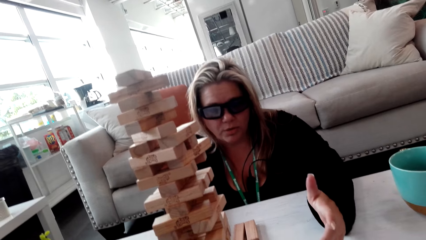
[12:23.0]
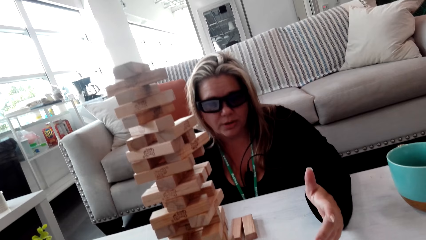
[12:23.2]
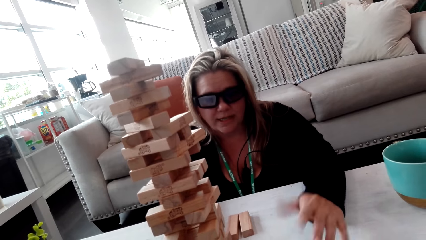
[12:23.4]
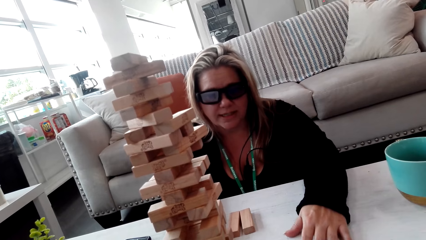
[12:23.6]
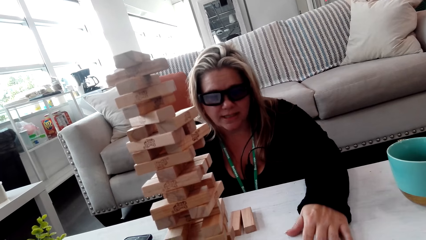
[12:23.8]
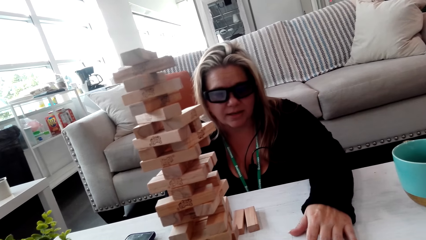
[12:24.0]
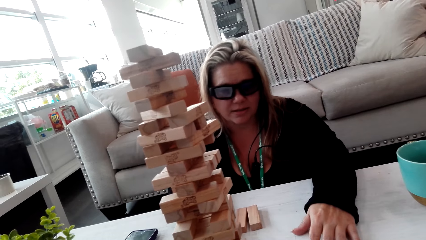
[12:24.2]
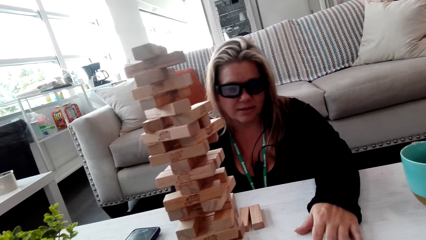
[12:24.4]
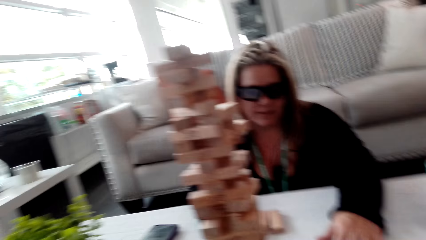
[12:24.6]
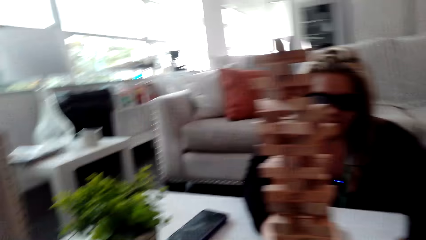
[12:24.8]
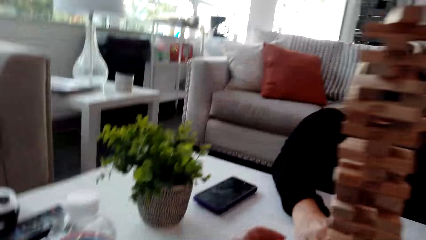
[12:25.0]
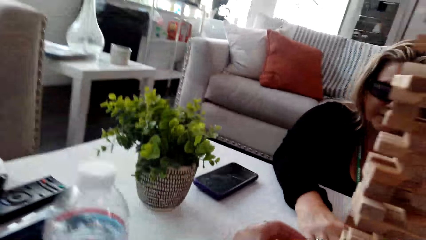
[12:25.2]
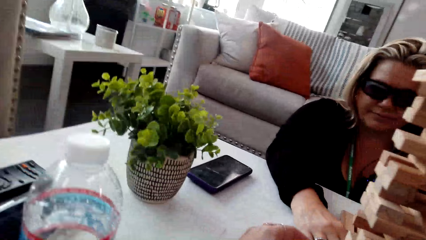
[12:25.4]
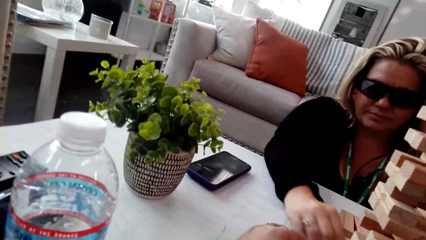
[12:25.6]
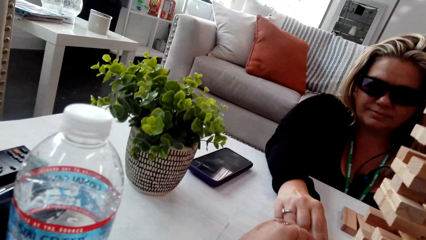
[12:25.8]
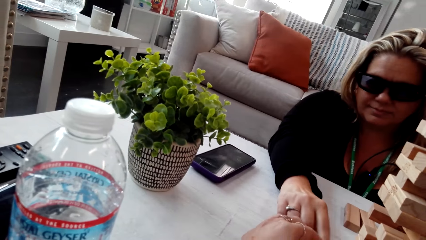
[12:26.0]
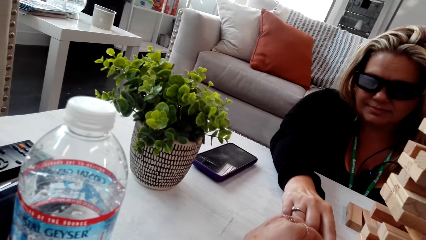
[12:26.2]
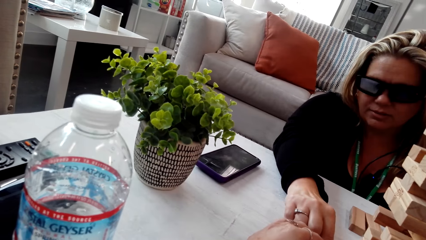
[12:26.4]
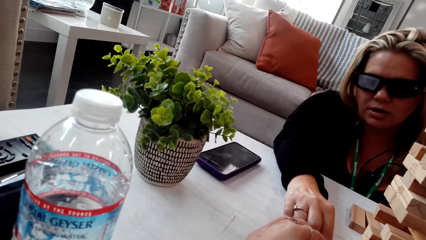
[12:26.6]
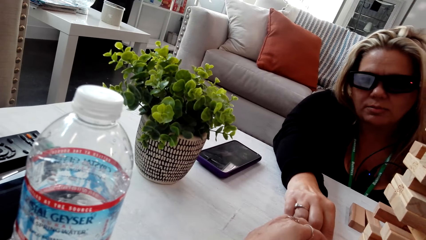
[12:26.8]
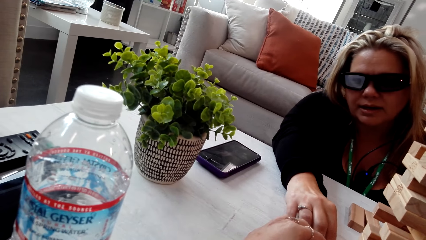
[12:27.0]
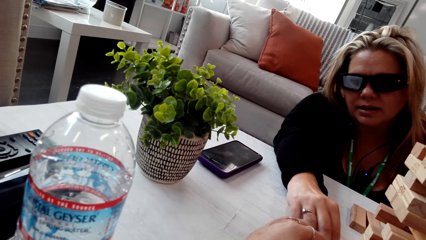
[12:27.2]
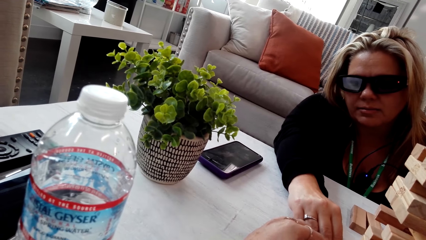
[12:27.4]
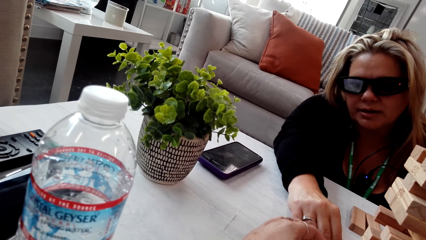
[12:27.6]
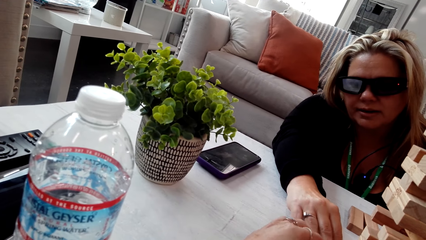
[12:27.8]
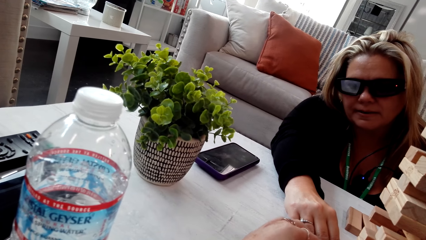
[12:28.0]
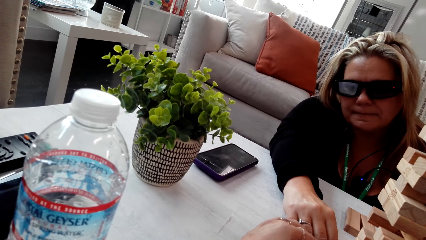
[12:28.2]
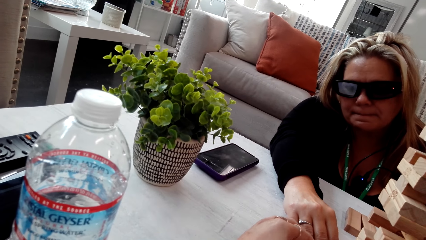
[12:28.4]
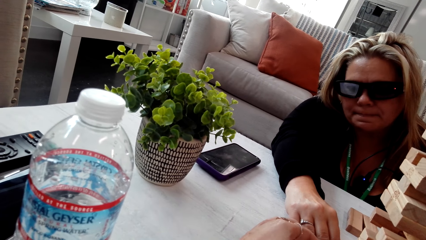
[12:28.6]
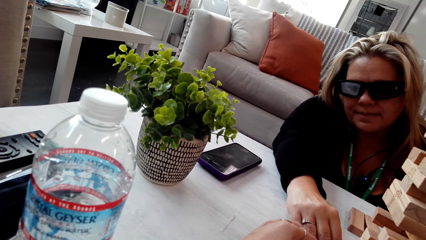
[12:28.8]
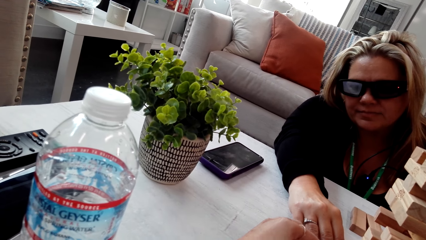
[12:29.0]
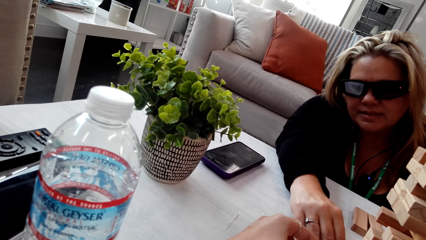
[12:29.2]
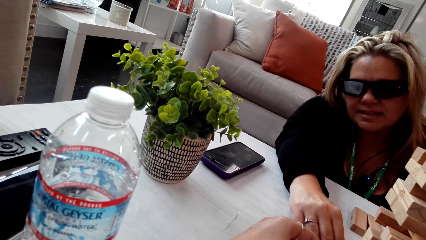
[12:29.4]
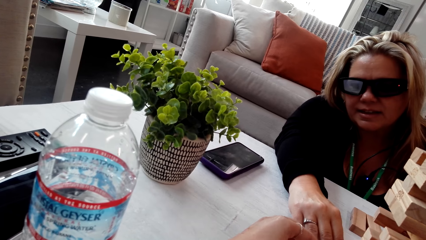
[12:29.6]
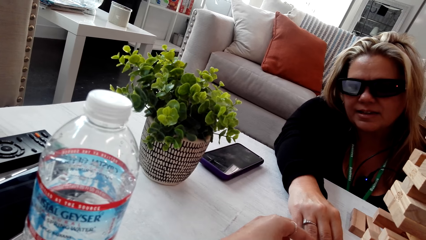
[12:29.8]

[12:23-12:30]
The camera wearer looks at the phone. They take a wood brick. A woman talks to the camera wearer. The camera wearer looks at the woman.

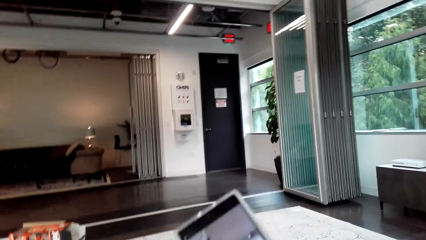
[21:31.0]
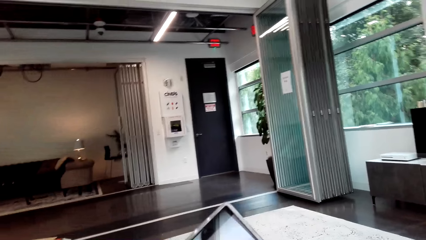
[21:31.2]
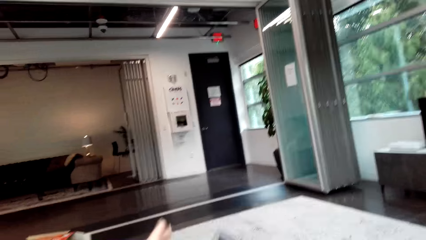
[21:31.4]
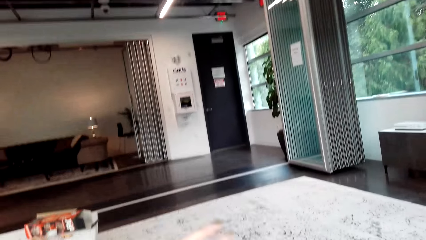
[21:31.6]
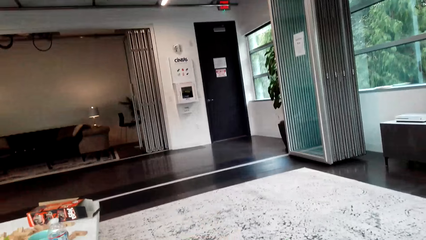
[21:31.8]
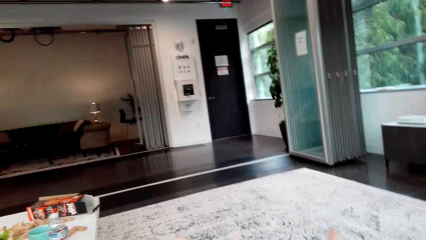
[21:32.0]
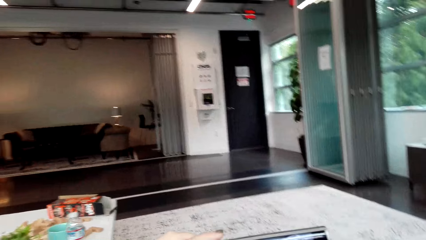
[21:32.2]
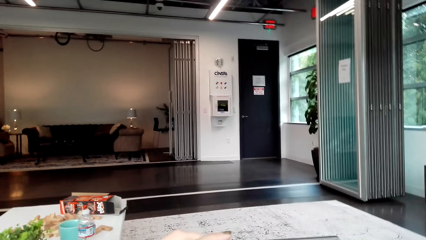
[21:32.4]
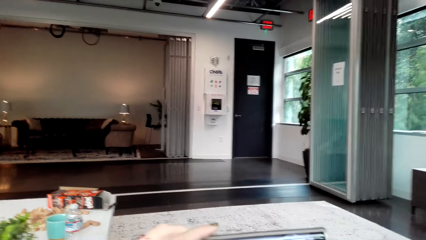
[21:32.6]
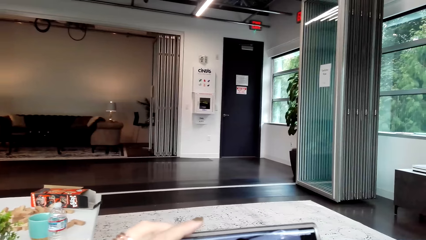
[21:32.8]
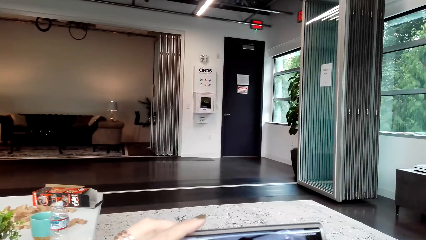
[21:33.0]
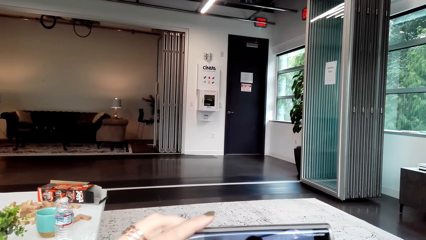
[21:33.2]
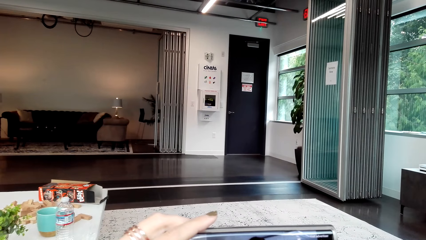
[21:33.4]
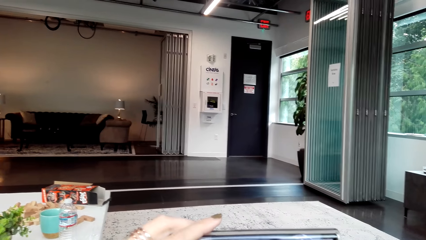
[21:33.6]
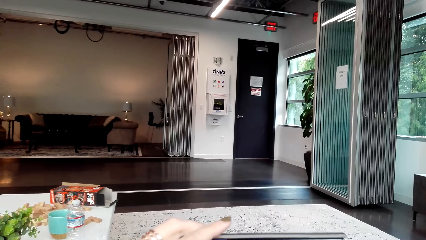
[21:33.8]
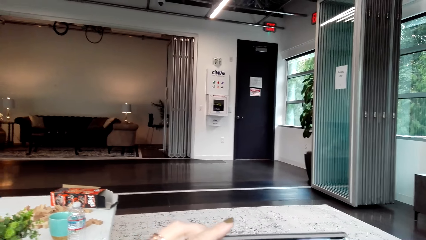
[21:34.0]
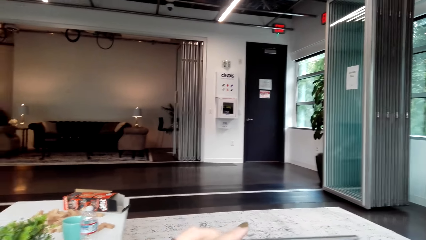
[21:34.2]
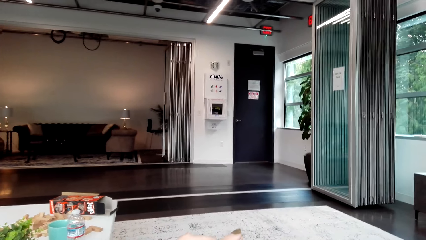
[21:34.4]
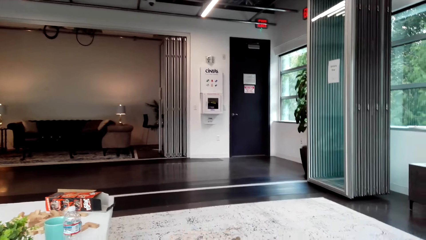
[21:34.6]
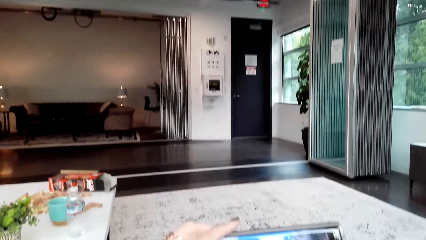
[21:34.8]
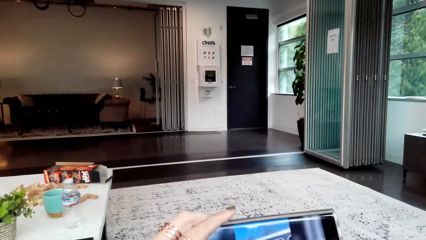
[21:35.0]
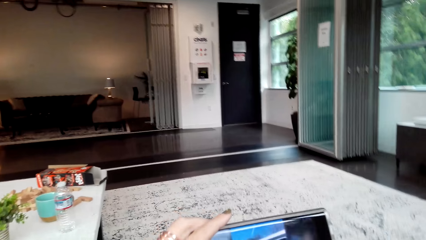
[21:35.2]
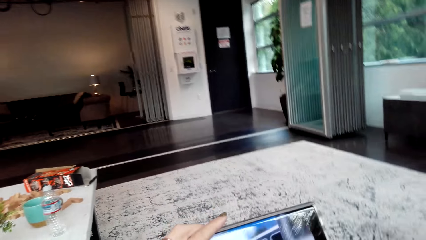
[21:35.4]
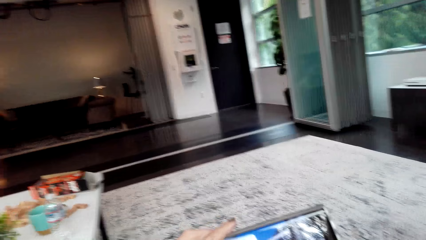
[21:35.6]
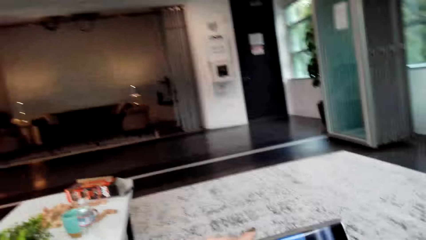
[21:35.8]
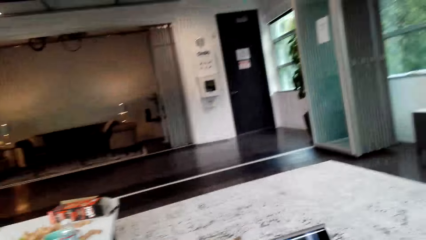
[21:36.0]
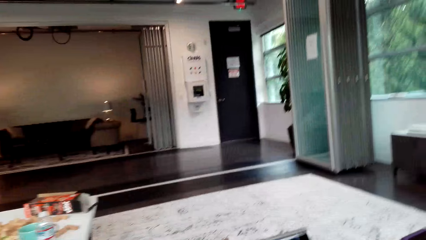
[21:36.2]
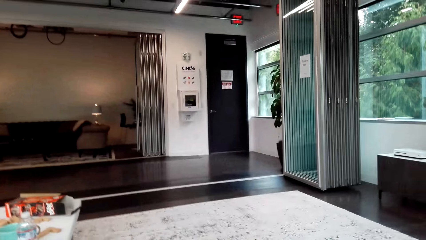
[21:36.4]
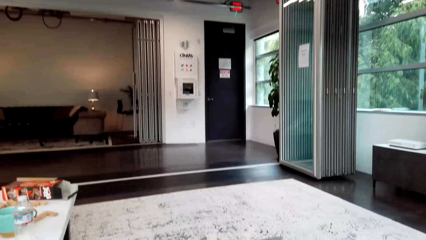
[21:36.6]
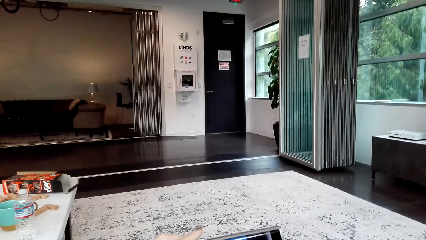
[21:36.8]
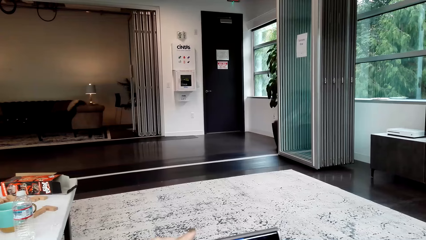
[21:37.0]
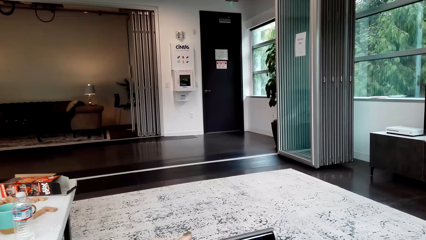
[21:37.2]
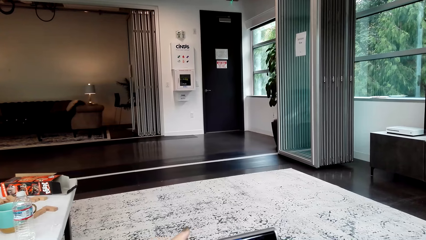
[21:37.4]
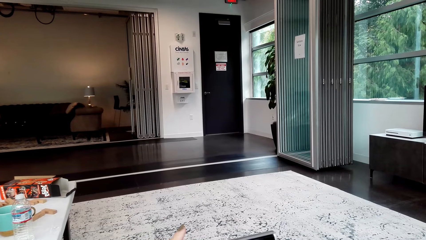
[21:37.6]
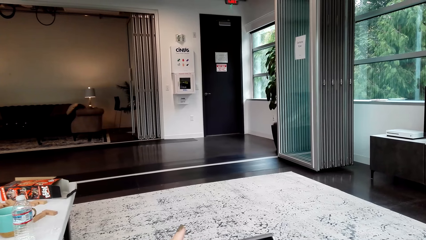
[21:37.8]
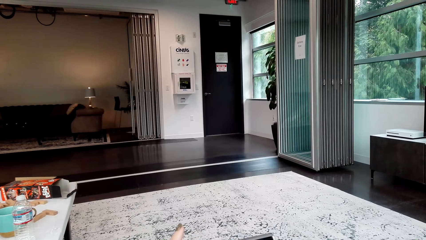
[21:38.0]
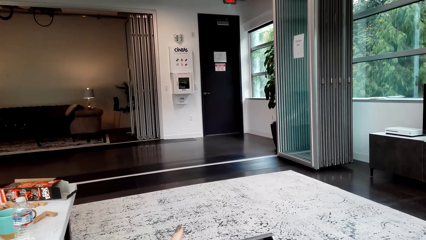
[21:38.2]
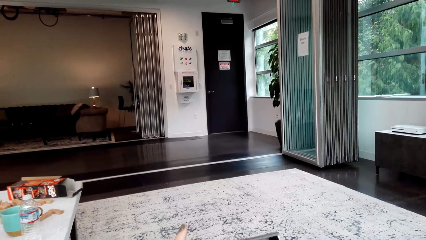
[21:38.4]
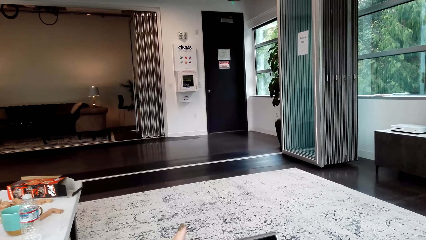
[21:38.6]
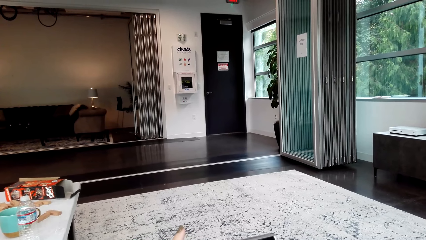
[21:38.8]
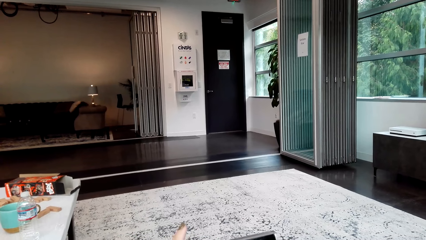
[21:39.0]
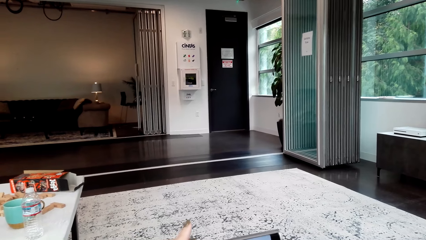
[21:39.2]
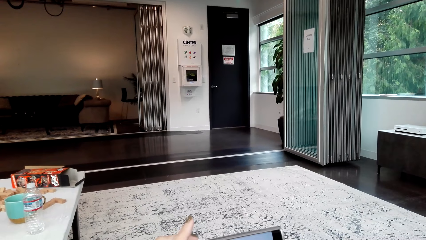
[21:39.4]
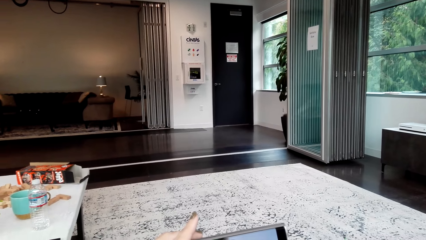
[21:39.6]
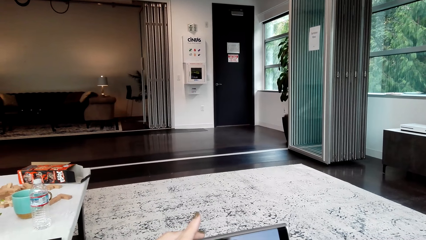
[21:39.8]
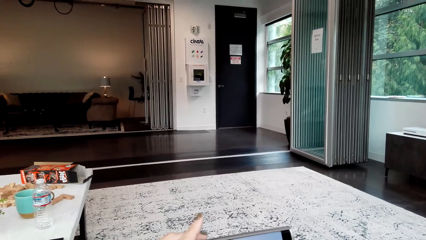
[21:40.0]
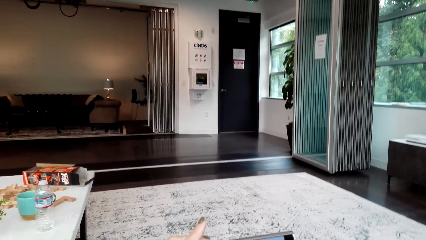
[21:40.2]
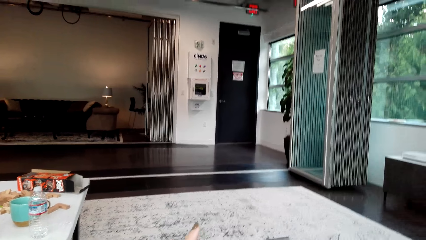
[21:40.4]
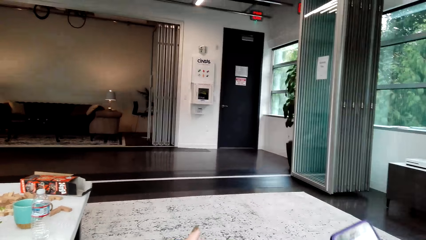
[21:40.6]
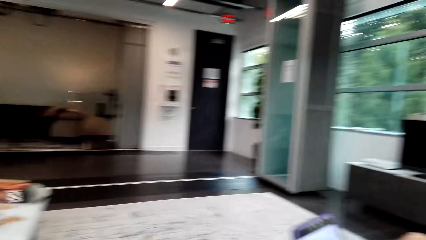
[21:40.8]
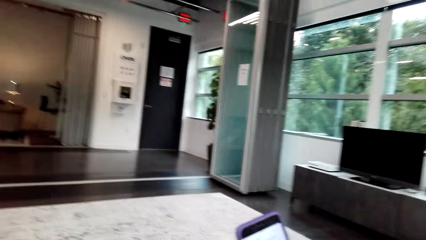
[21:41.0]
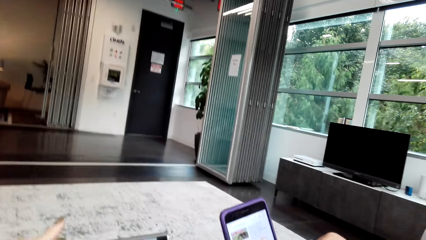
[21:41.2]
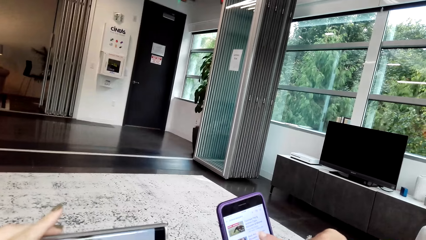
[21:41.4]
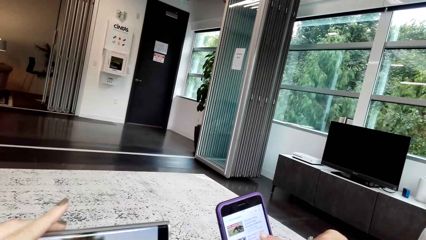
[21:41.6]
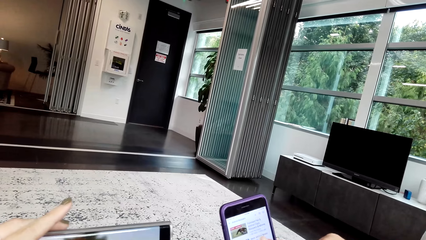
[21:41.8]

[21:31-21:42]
The camera wearer holds the phone. They watch the movie on the phone. A woman holds the phone.
